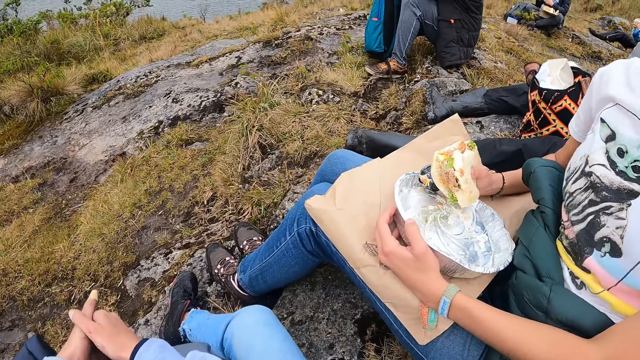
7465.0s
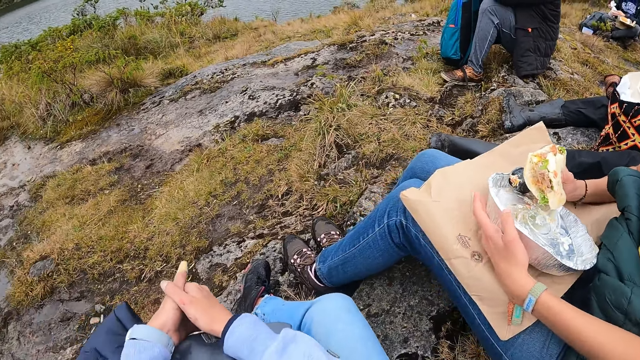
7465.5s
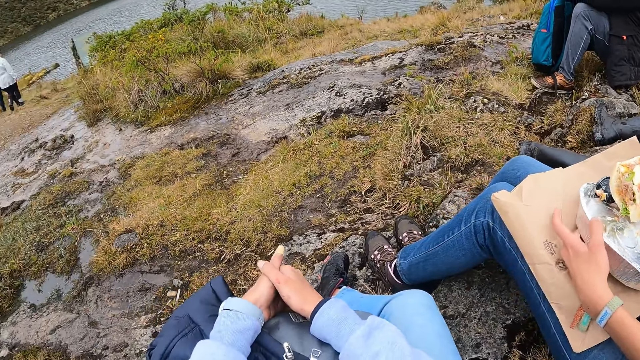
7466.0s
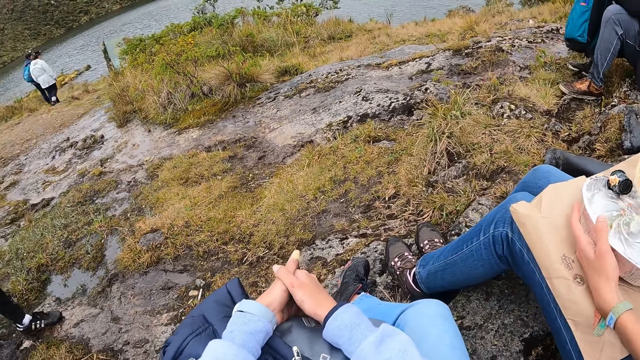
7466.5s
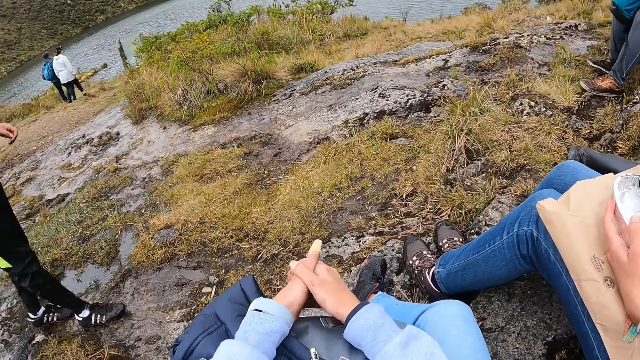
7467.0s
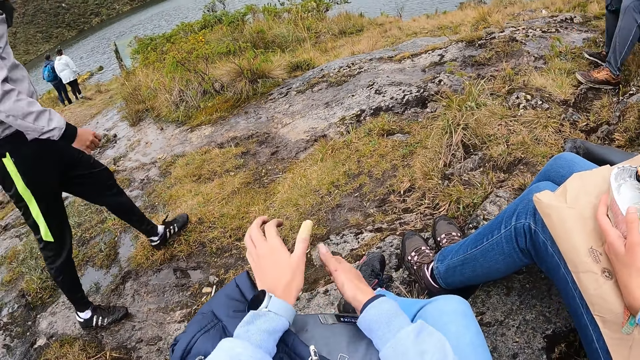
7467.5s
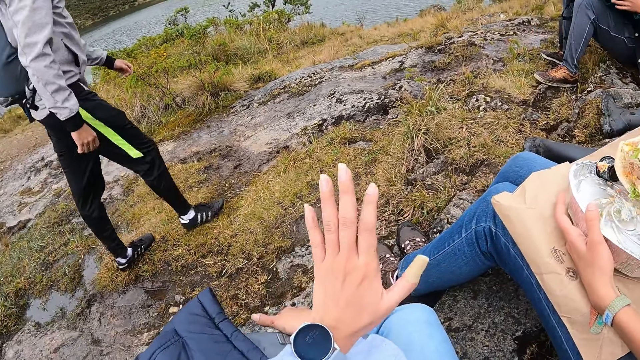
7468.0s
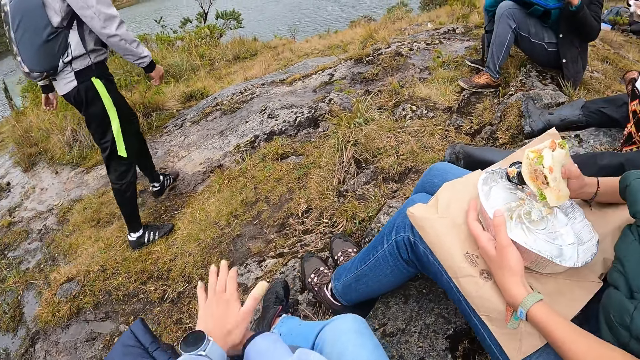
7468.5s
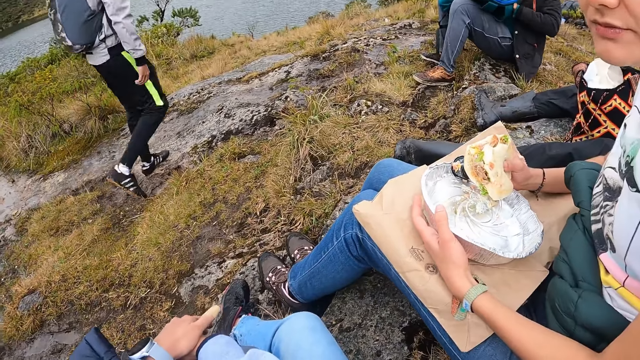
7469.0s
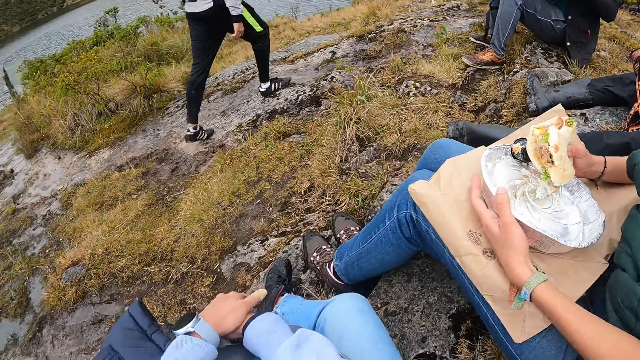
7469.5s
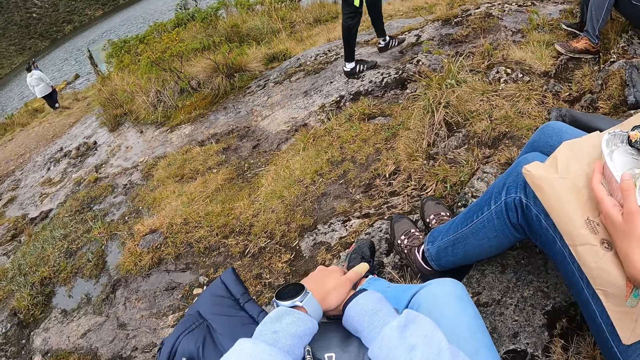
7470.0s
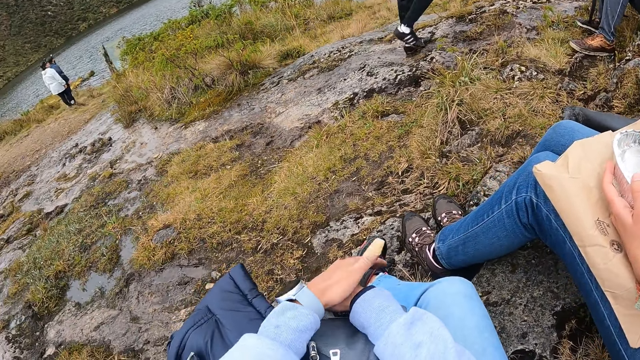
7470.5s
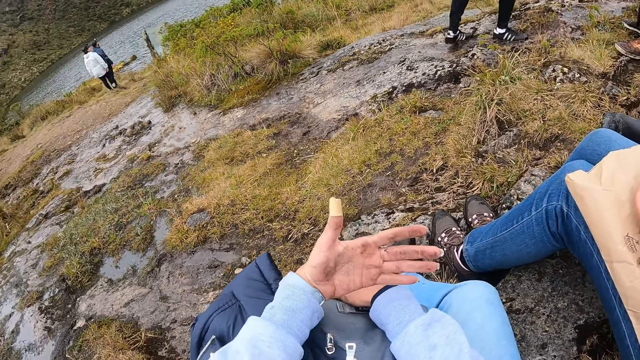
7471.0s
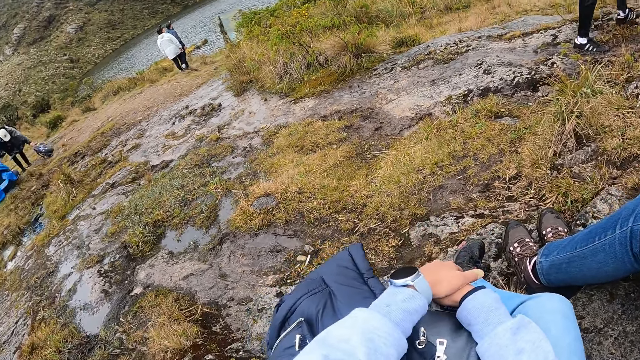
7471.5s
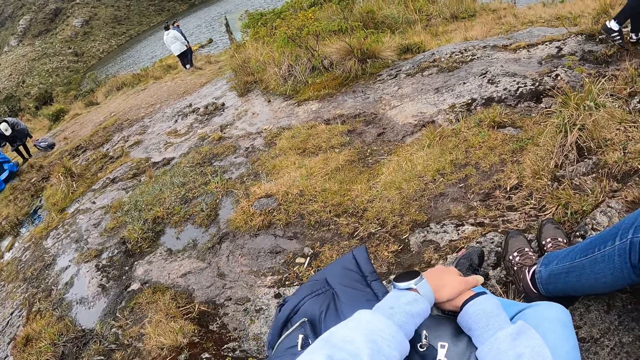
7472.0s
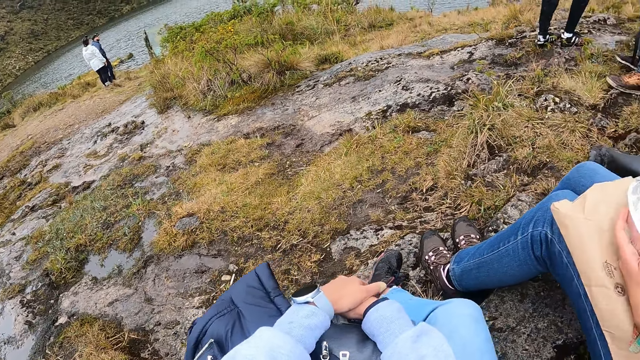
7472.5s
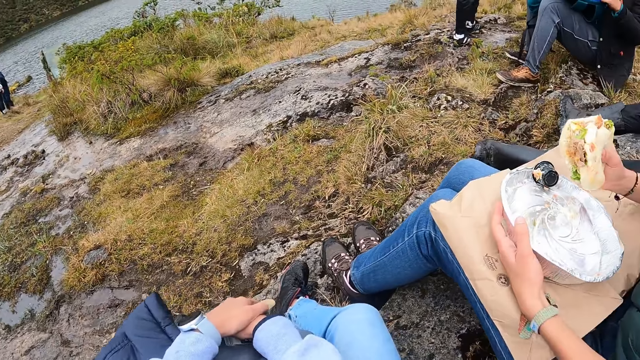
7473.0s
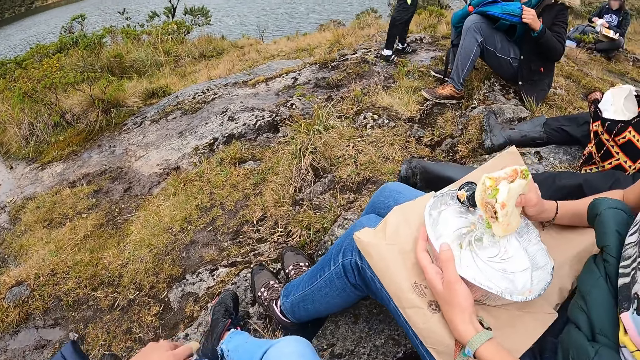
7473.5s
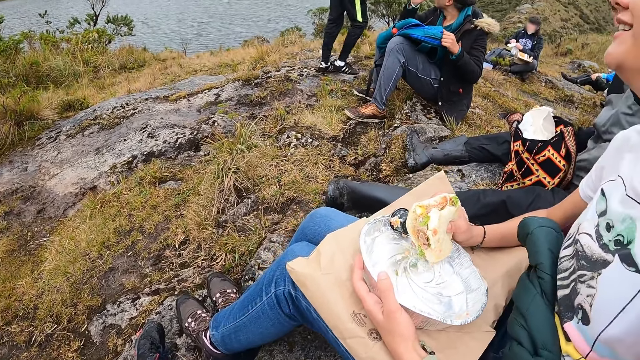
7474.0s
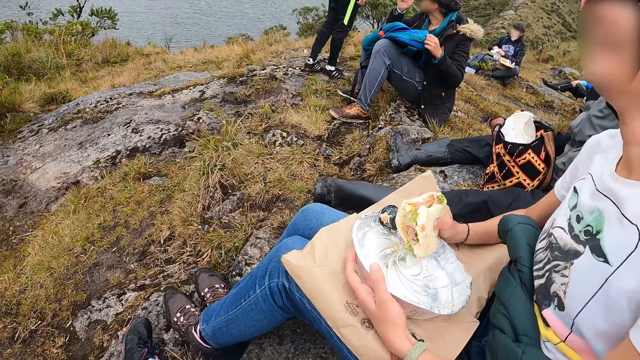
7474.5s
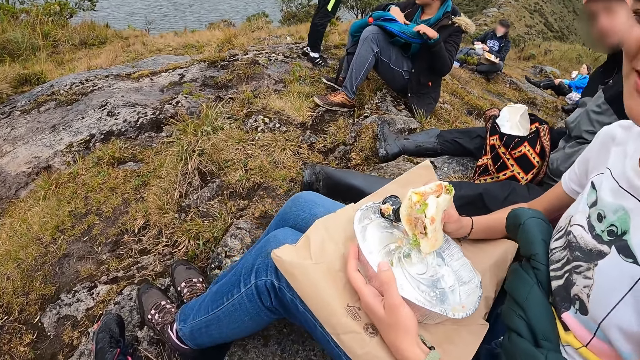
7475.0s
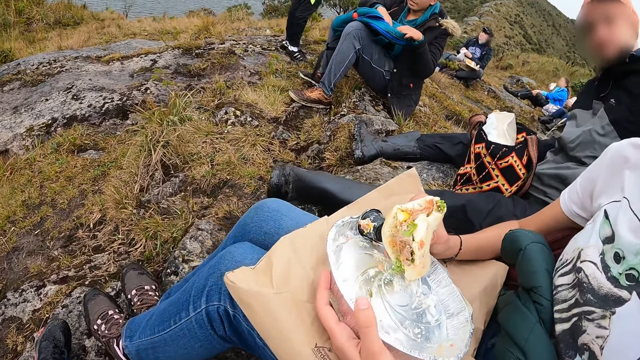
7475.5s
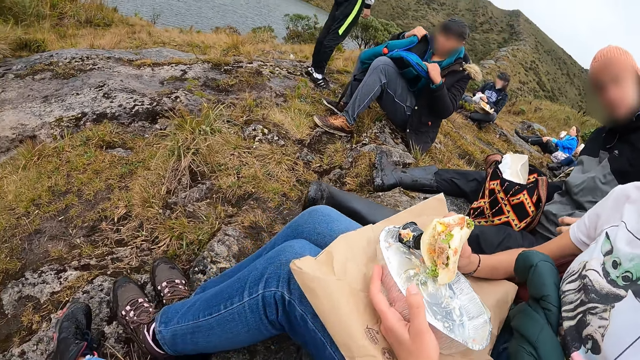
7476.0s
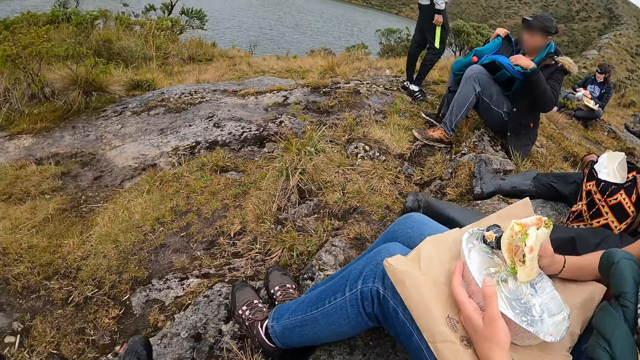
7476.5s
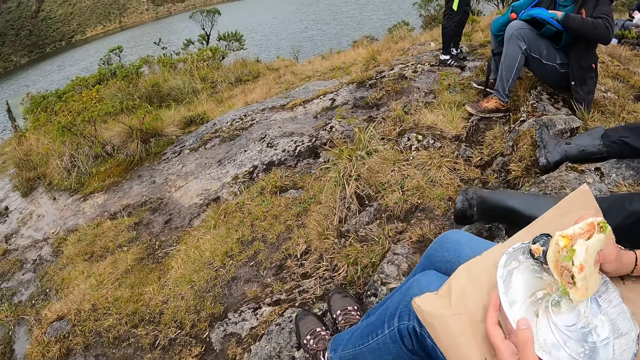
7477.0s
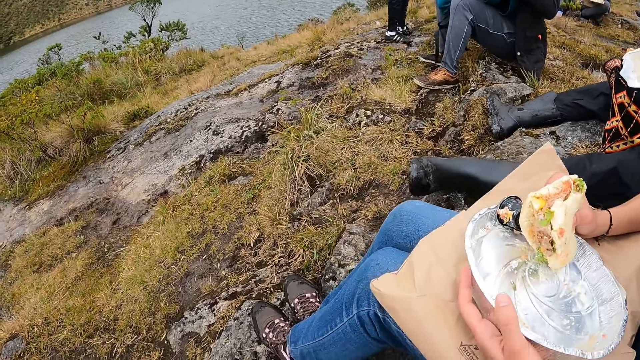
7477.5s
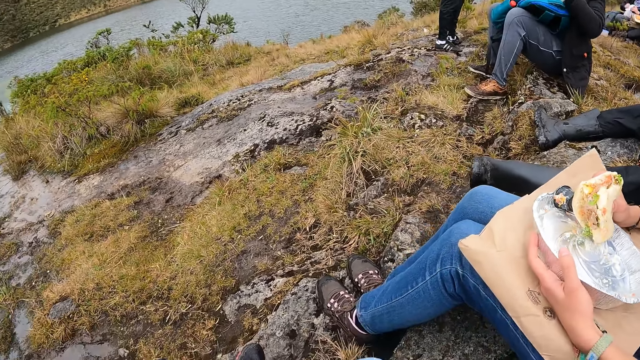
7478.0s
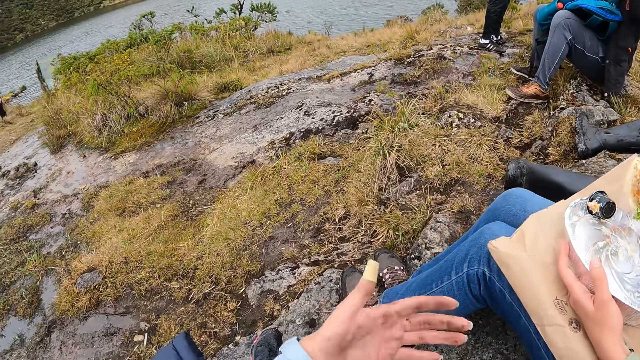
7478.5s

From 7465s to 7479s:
A man walks past the camera wearer. The camera wearer places his left hand on his right hand. A woman interacts with the camera wearer. The camera wearer sits on the ground. He places his left hand on his right hand again. The woman interacts with the camera wearer. The camera wearer sits on the ground.

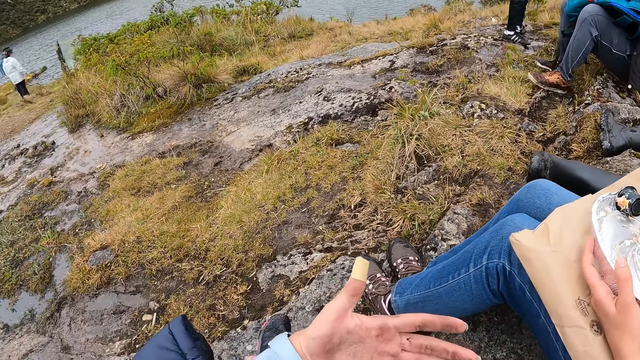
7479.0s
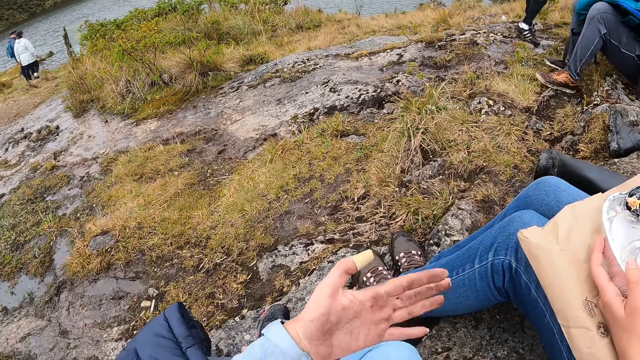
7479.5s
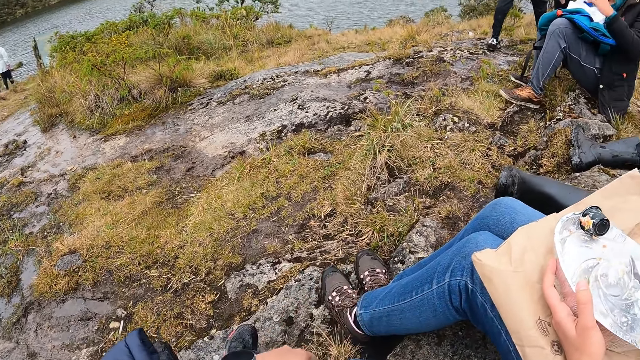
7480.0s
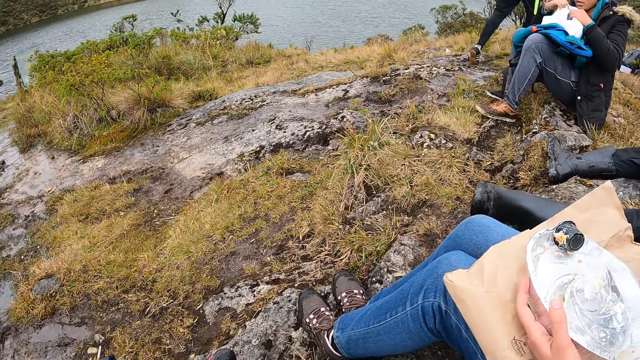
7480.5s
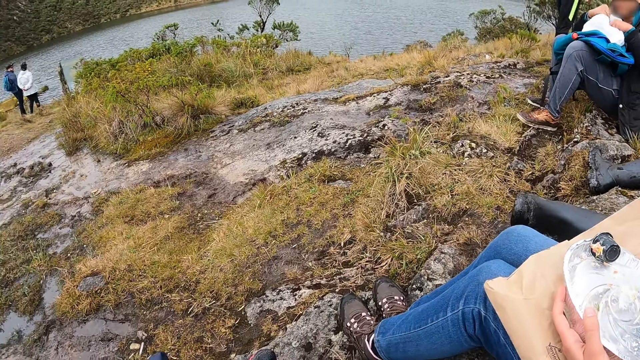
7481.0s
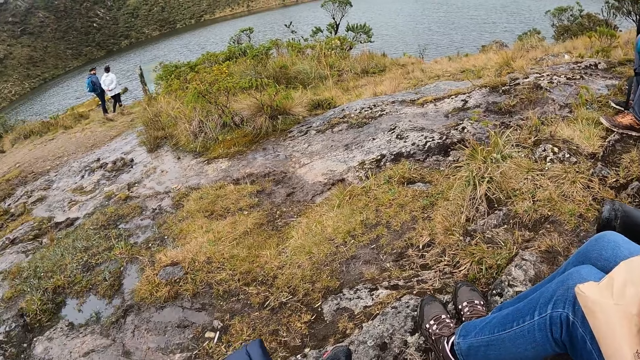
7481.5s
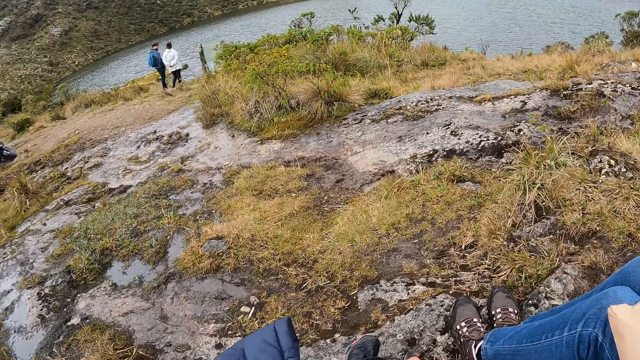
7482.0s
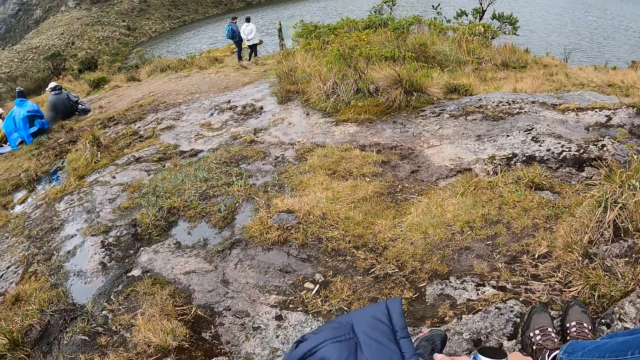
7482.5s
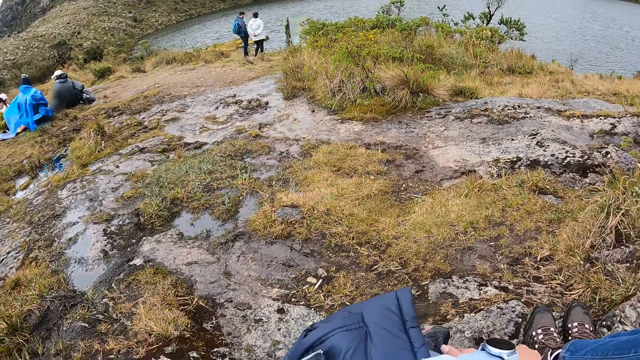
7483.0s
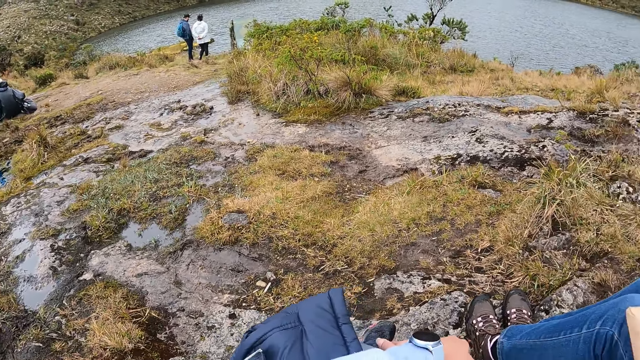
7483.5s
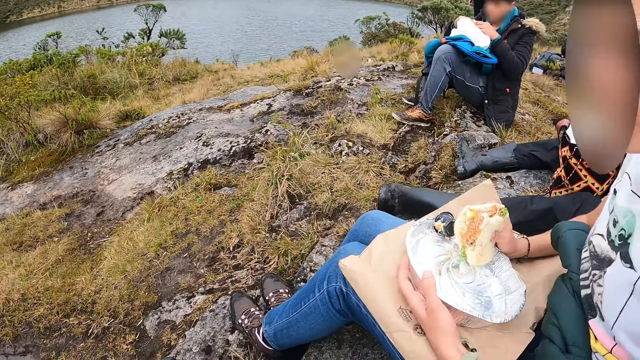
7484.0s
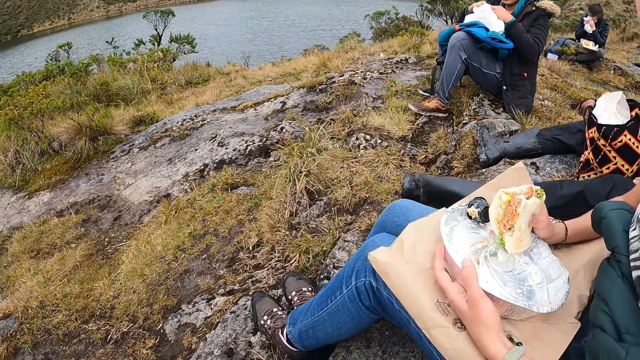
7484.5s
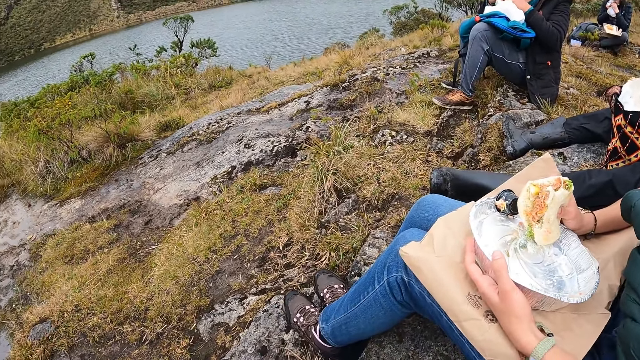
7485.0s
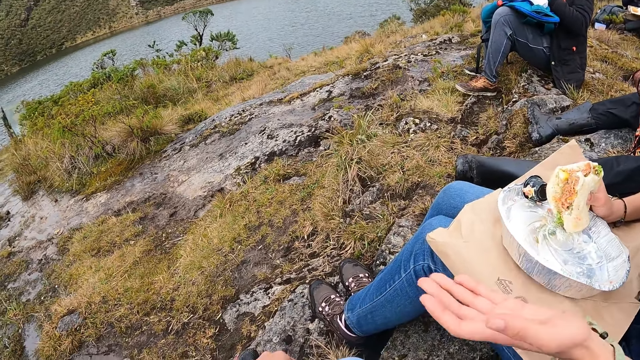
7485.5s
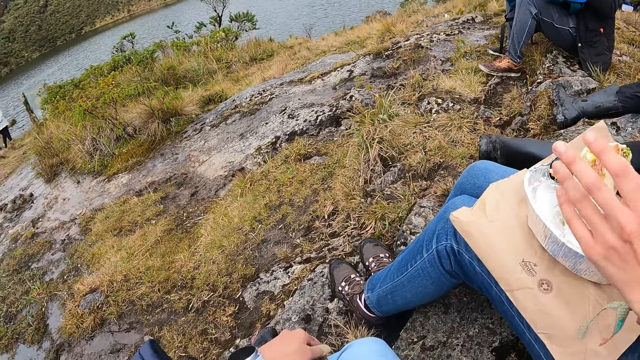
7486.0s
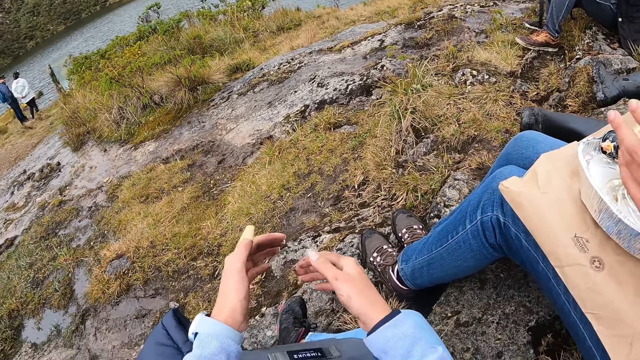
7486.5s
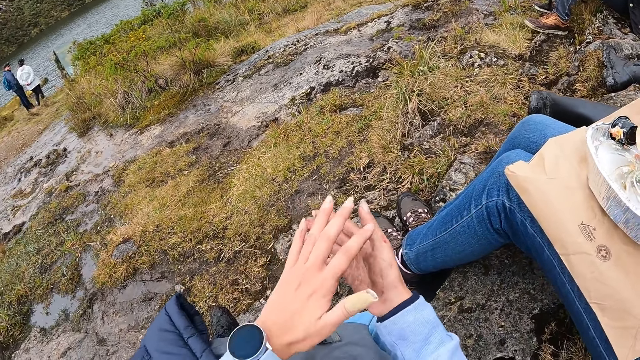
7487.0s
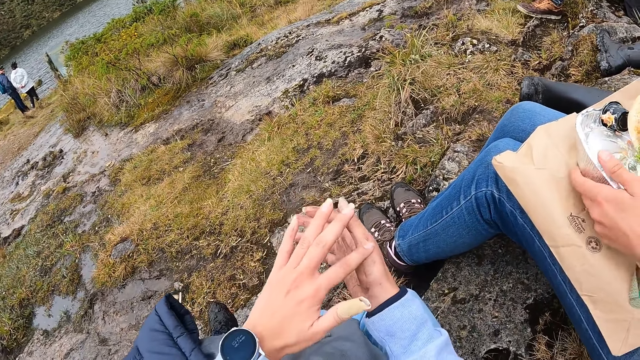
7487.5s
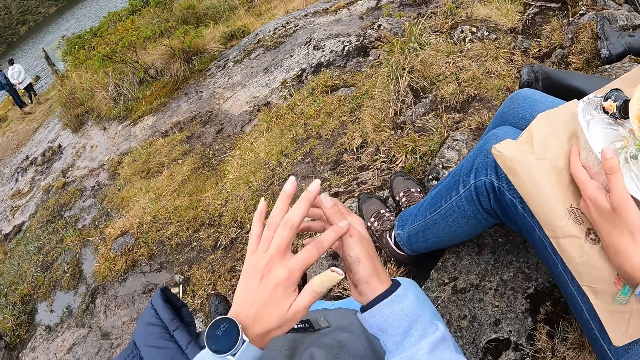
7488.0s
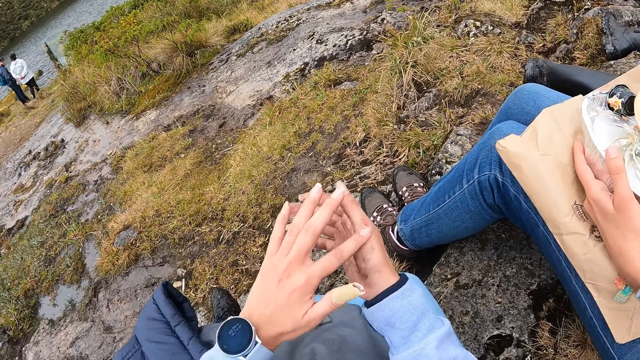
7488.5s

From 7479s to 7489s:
The camera wearer places his left hand on his right hand. He rubs his right hand with his left hand. The woman puts her left hand under the plate on her lap.
